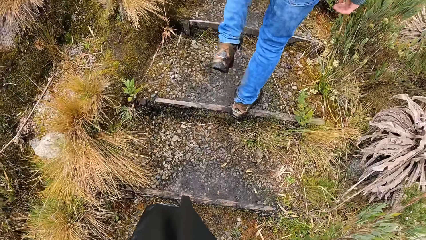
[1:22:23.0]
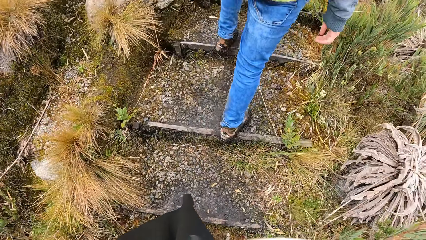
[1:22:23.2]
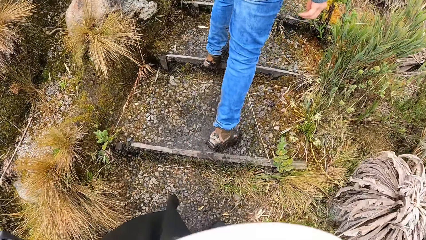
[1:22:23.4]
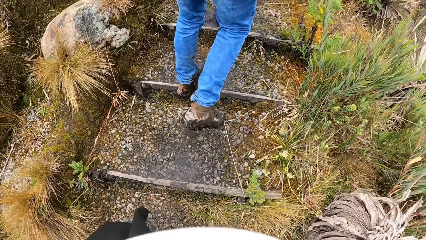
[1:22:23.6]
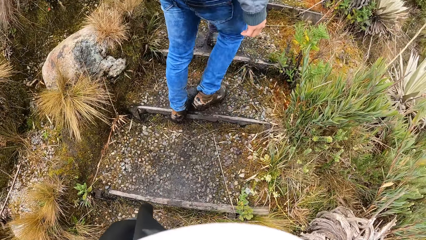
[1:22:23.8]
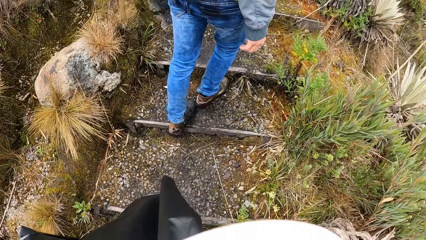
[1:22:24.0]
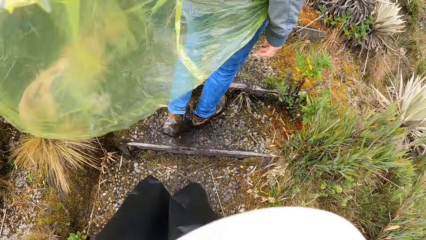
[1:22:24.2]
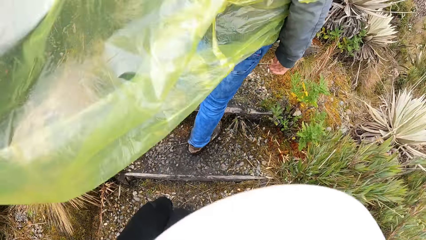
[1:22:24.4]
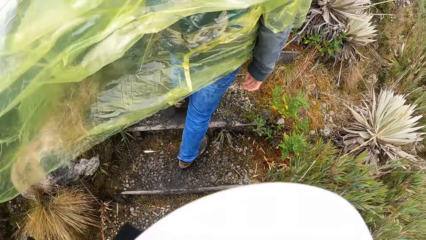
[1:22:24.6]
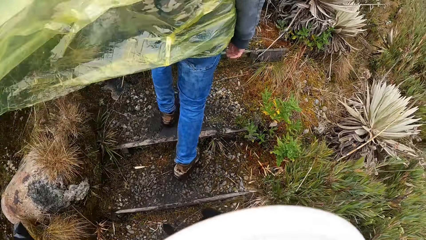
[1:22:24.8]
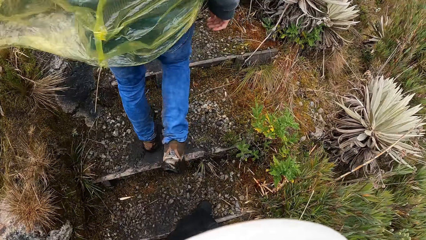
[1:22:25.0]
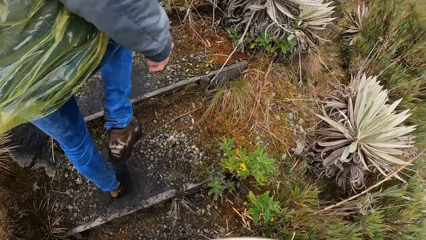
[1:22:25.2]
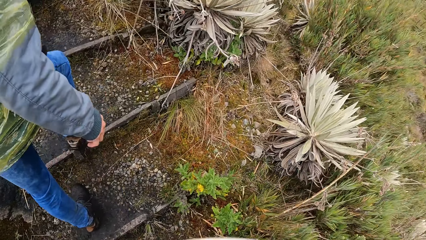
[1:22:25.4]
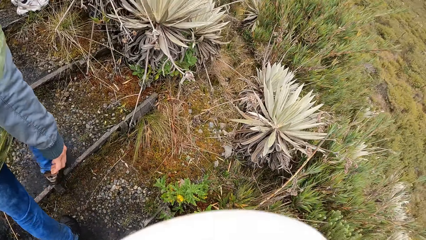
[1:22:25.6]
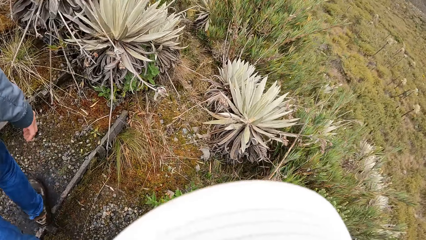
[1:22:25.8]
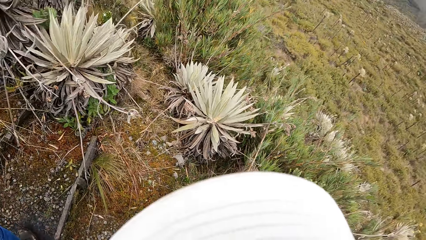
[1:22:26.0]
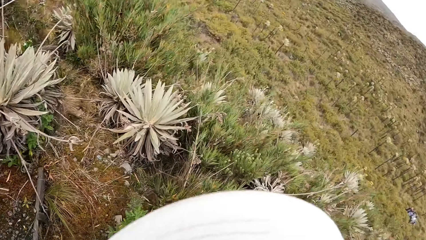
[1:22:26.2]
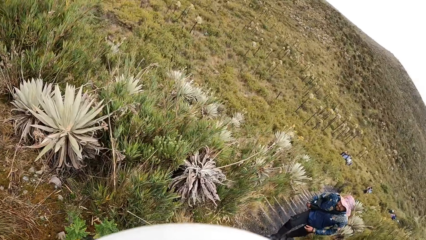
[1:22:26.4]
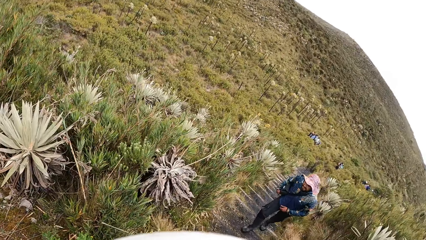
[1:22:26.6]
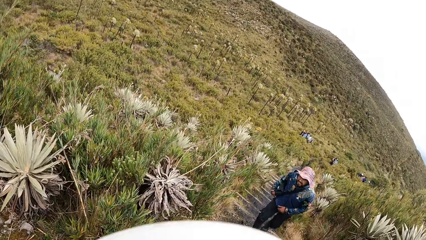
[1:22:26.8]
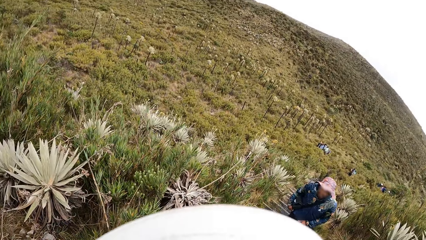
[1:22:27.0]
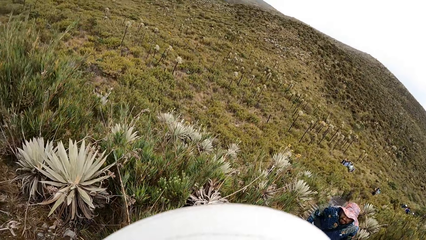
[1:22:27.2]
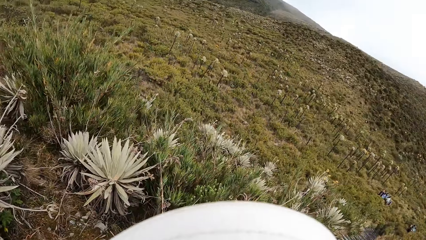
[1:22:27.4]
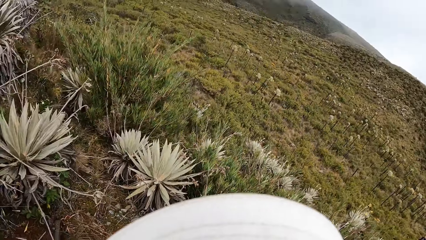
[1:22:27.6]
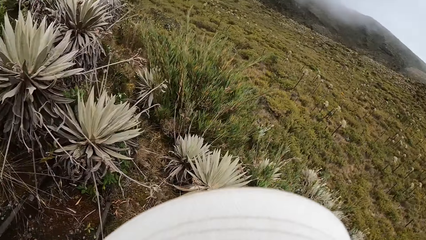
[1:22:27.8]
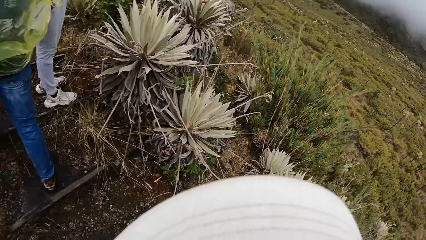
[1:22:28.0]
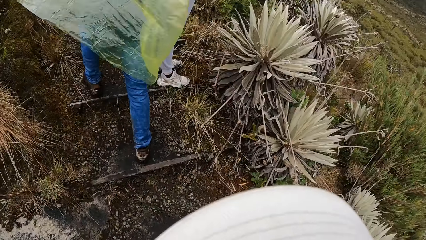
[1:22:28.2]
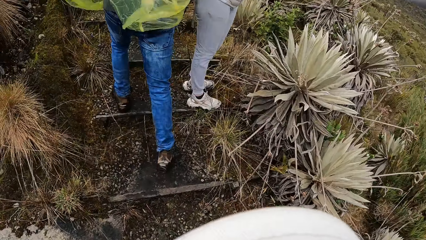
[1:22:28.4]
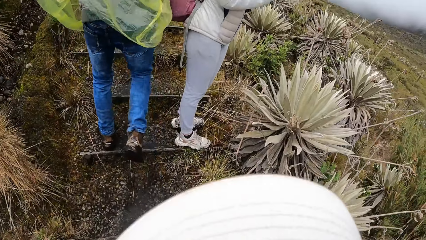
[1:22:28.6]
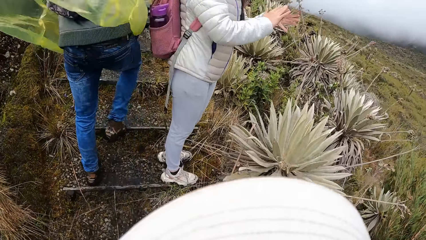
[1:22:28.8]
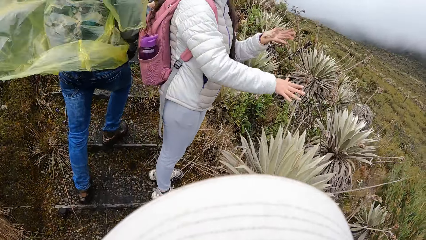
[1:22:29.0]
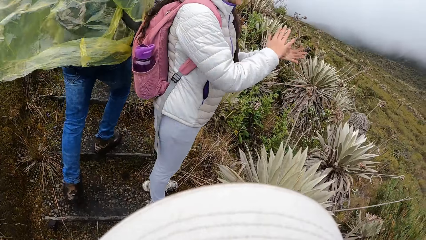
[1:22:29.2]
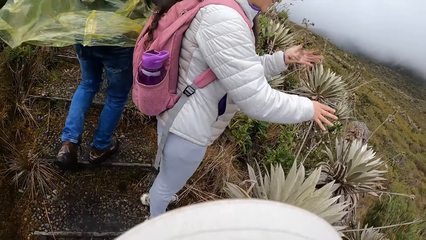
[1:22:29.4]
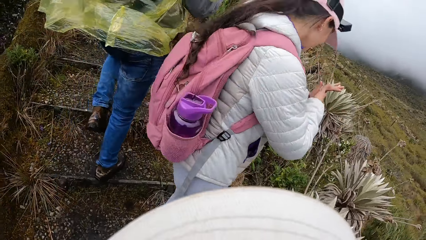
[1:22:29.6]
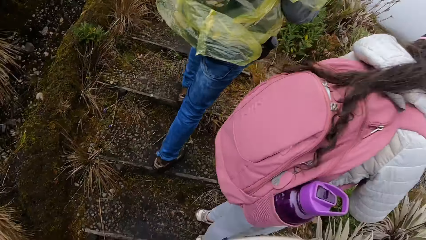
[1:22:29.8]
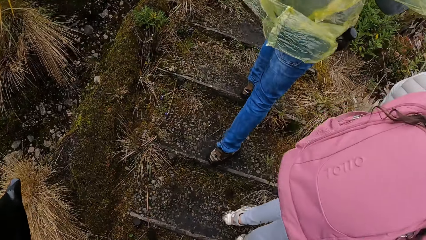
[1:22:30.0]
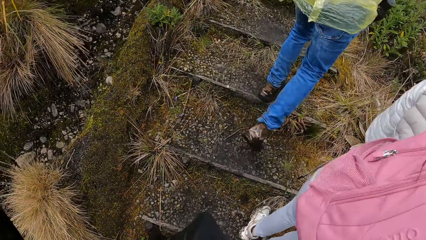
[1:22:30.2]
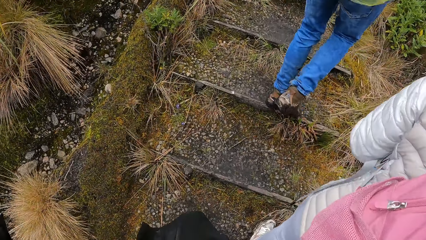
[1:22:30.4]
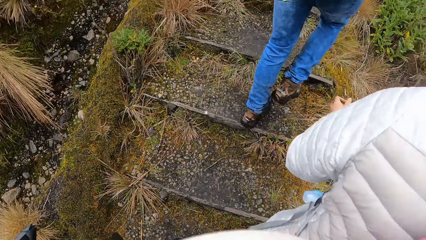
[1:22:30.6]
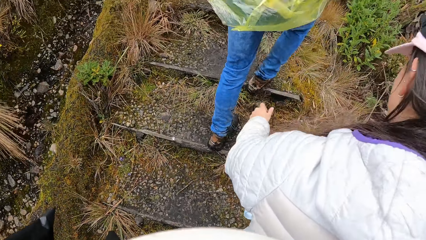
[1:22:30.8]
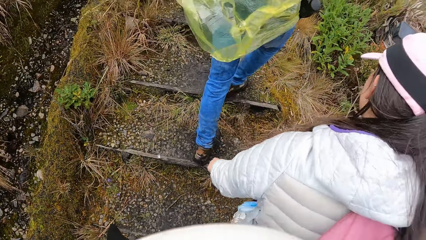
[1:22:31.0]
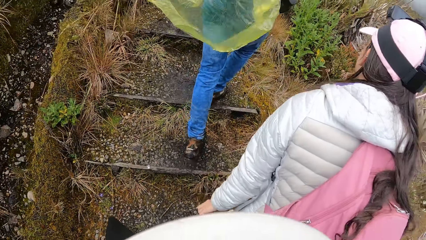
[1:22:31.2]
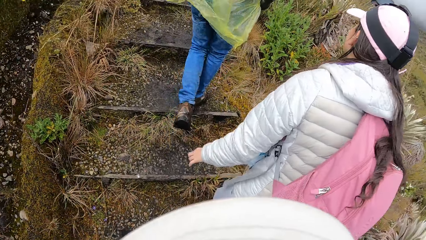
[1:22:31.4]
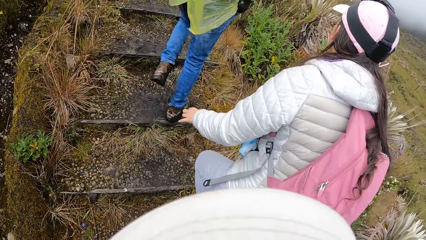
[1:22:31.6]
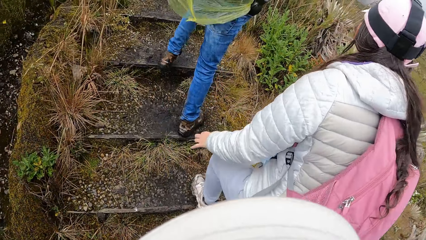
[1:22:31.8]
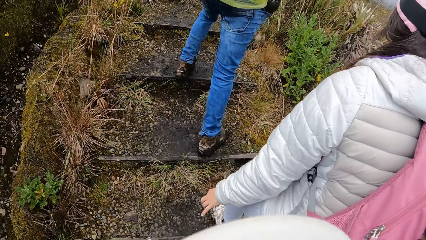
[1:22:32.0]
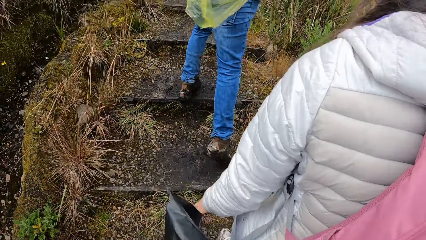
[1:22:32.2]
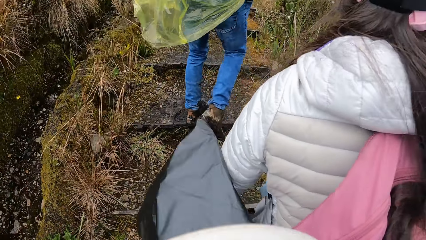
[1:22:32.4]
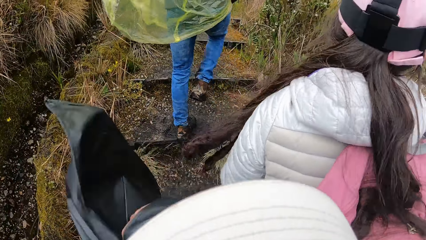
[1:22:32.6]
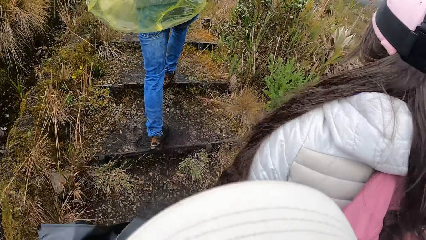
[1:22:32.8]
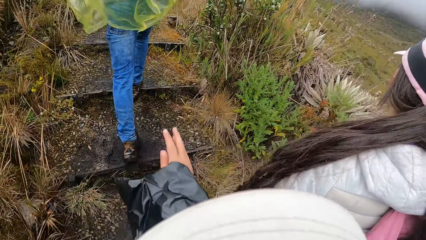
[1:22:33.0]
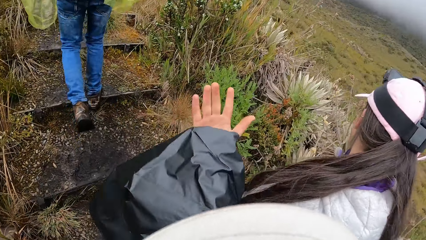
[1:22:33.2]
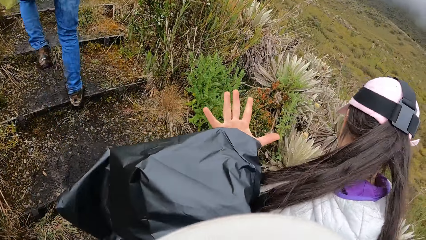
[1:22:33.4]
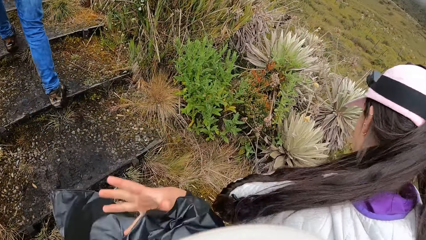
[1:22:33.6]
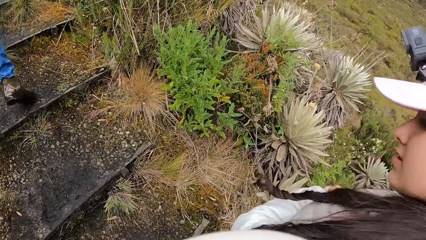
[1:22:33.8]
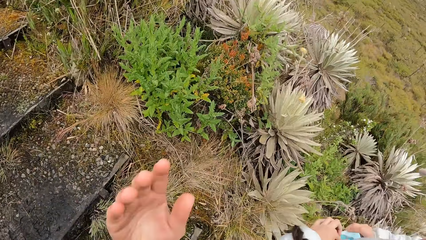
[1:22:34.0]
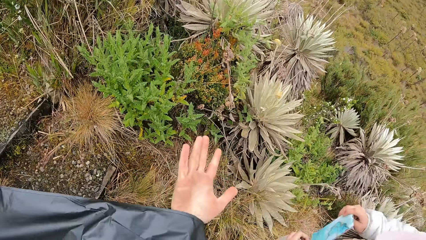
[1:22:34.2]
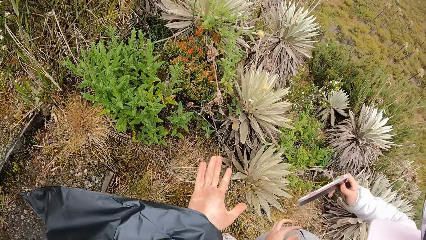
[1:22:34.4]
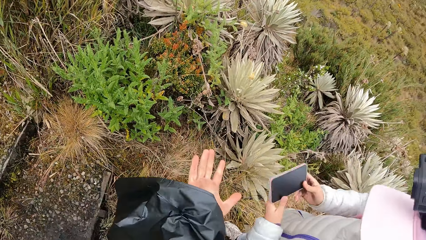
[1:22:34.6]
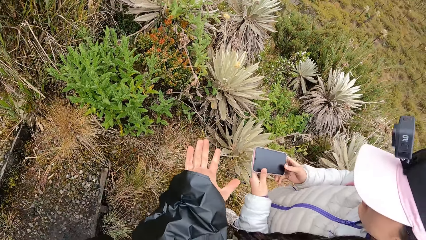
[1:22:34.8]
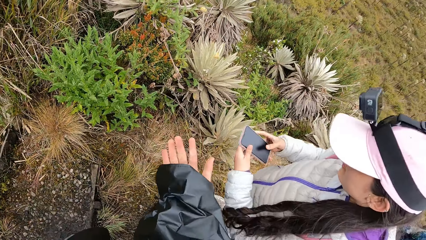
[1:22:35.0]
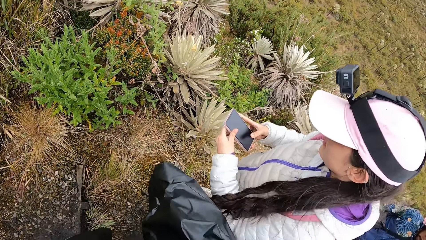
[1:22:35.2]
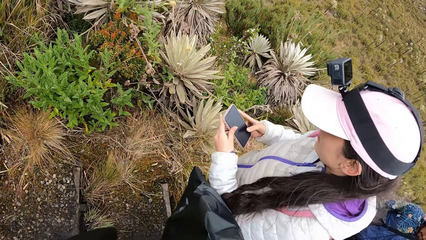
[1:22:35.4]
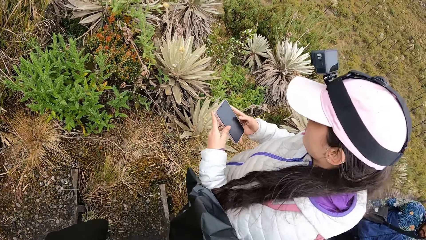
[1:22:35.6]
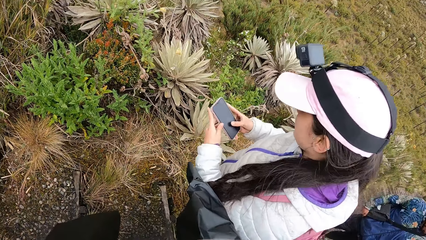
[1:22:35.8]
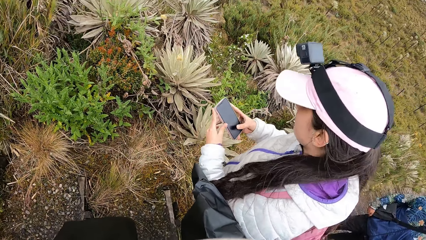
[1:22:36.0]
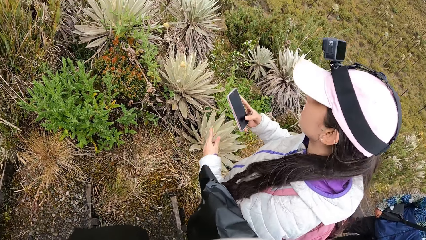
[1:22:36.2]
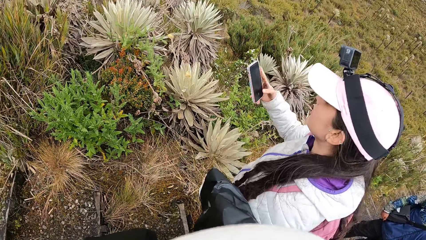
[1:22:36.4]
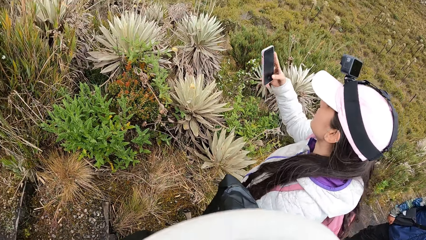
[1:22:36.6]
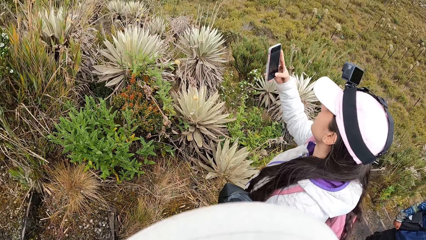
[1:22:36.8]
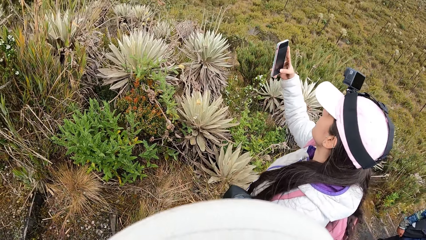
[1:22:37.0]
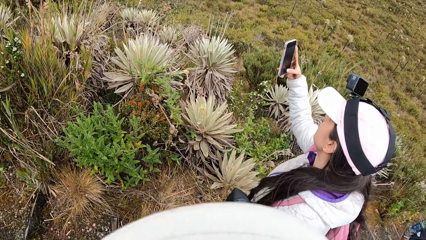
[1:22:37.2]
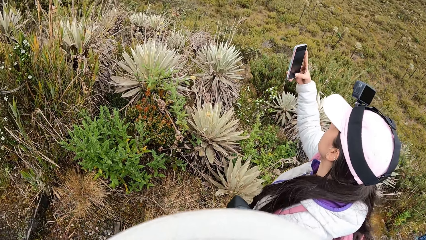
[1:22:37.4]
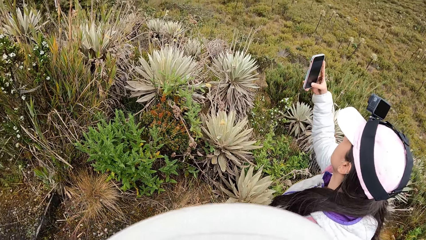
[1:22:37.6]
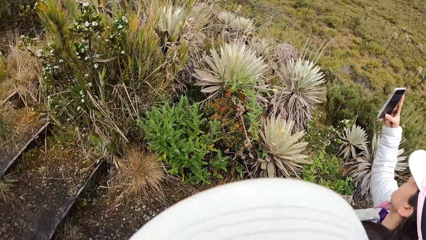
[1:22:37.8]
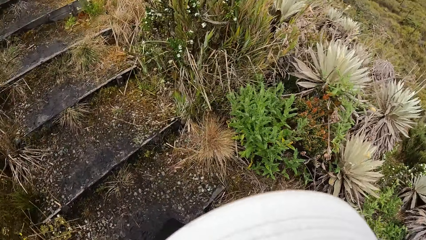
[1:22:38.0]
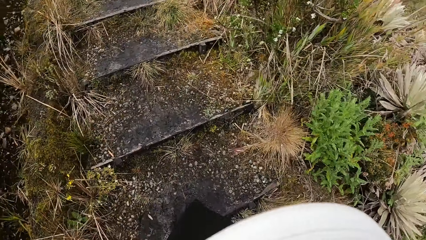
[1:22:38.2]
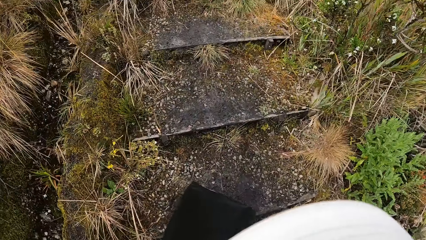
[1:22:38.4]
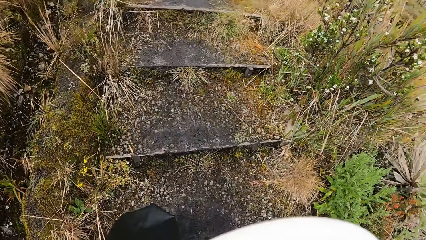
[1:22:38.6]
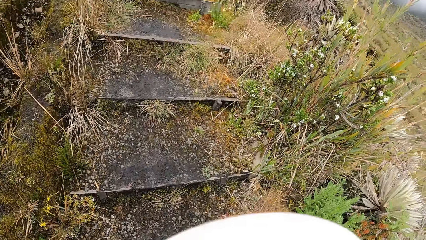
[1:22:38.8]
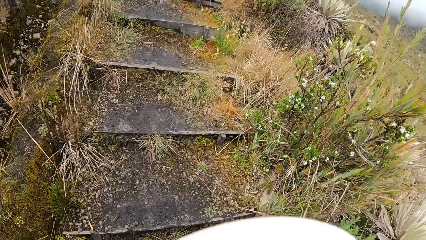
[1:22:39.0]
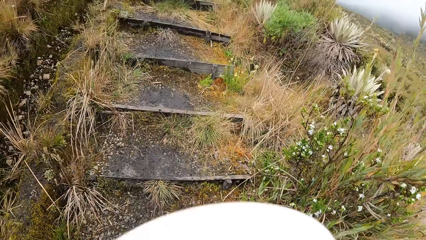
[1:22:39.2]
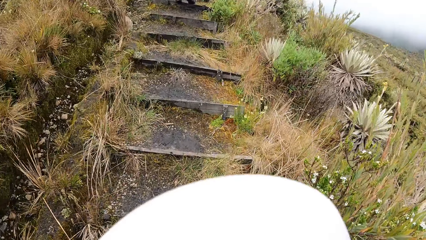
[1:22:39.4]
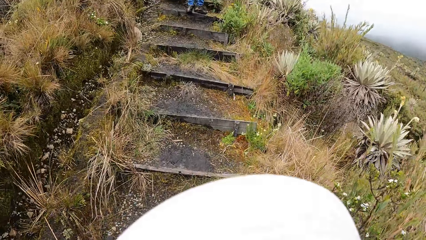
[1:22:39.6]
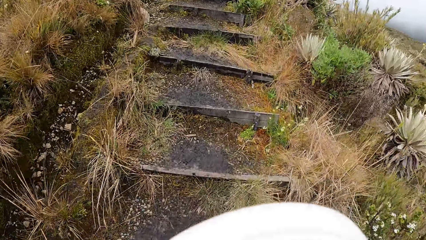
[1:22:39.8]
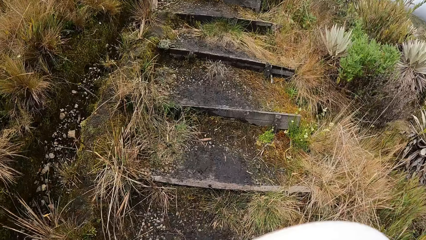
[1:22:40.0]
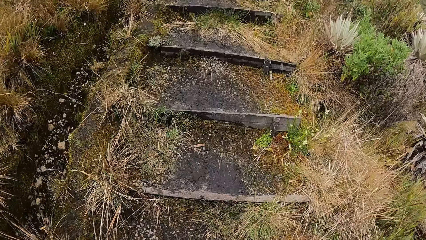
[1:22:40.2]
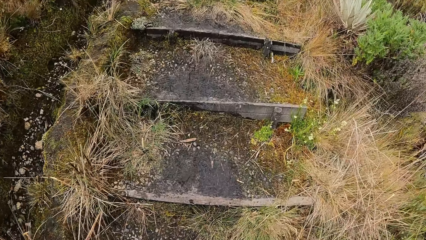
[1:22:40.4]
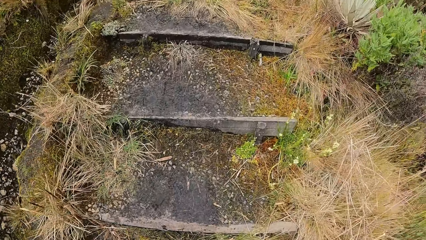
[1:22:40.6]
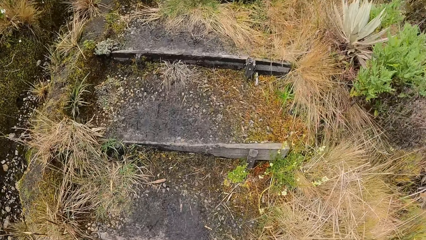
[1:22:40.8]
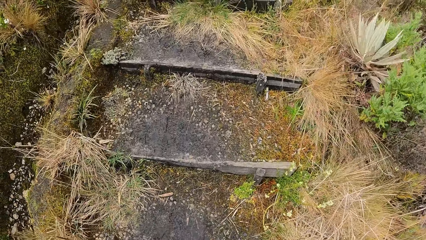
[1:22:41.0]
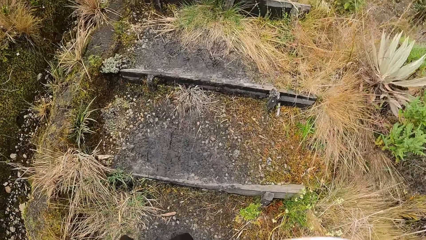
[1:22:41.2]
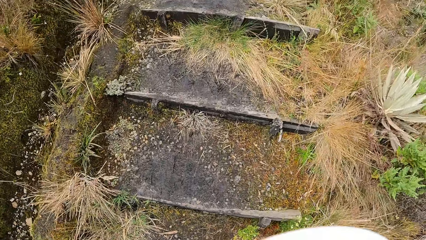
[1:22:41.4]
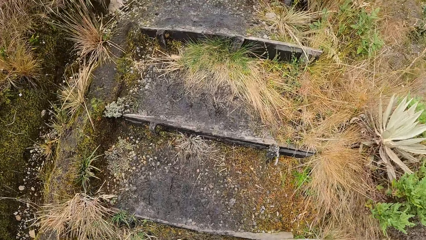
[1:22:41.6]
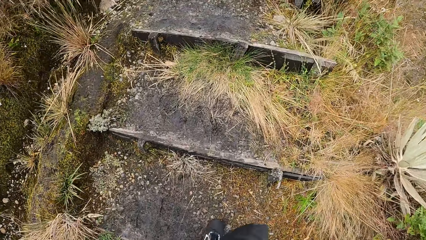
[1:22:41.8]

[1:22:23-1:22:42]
The camera wearer looks back. A woman dusts both hands together. The camera wearer climbs the hike step with the man and the woman. They stretch out the hand to the woman. They interact with the woman. The woman brings out a phone from her jacket pocket with her right hand. The woman operates the phone with both hands. The camera wearer climbs the hike step.
